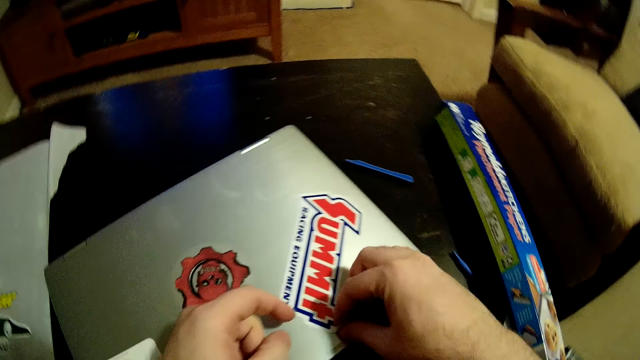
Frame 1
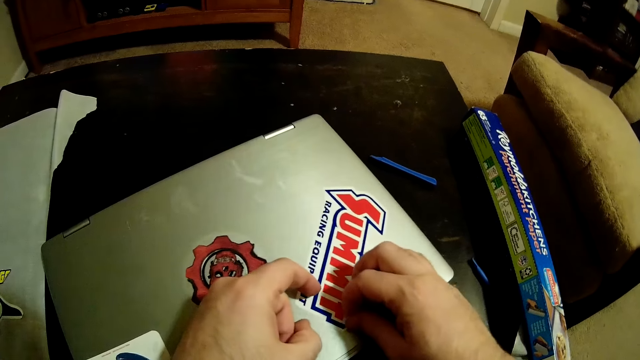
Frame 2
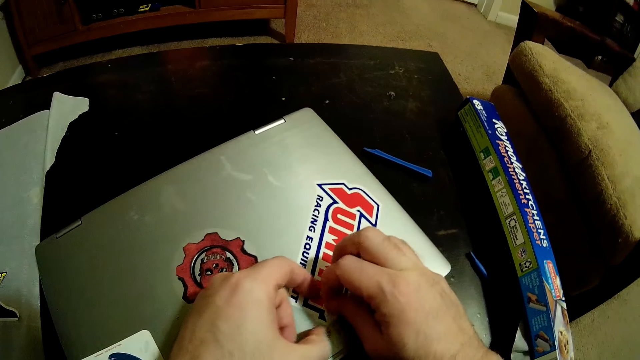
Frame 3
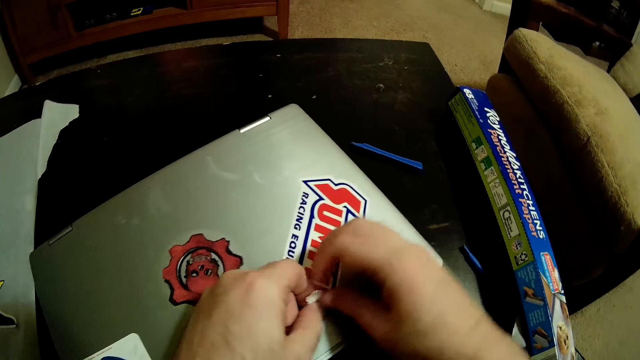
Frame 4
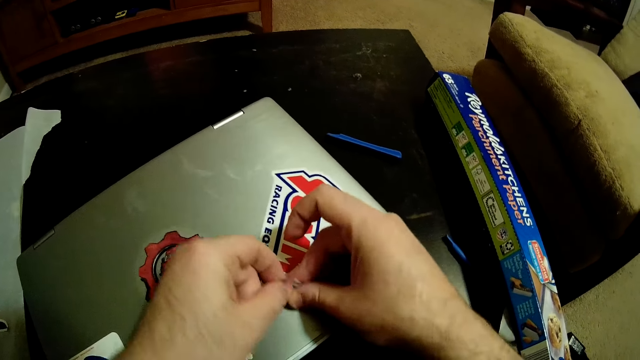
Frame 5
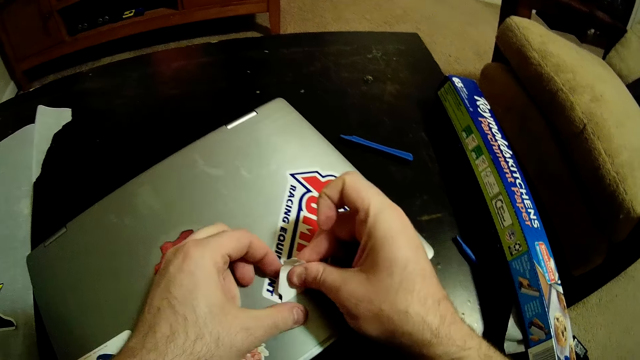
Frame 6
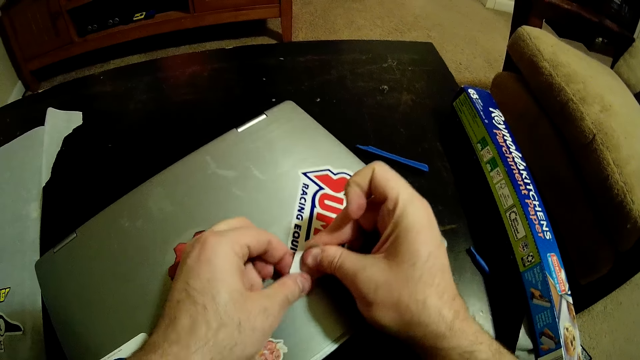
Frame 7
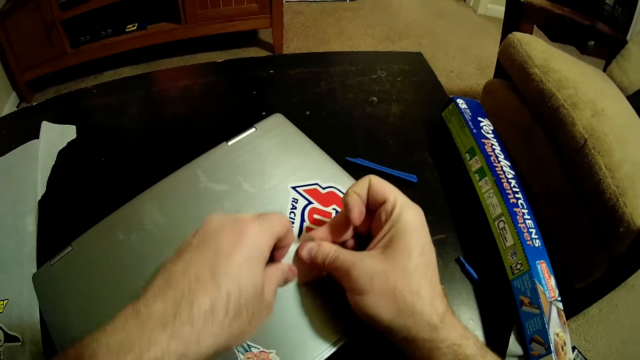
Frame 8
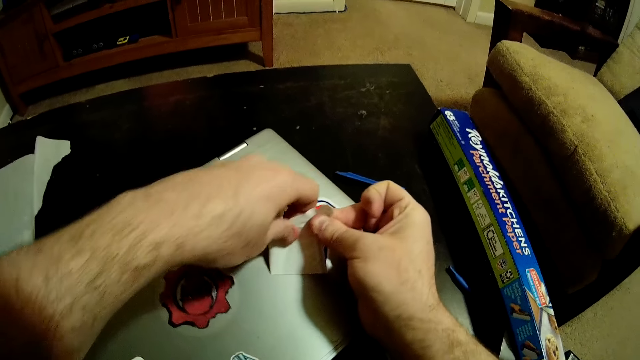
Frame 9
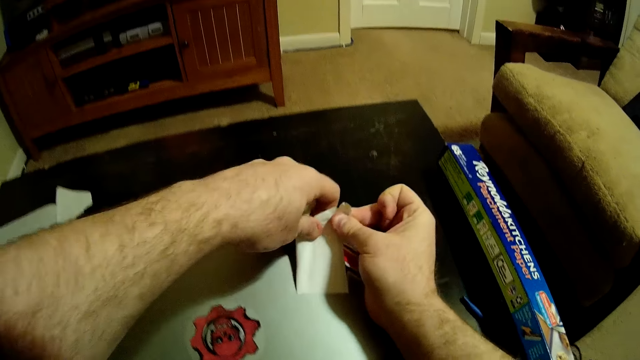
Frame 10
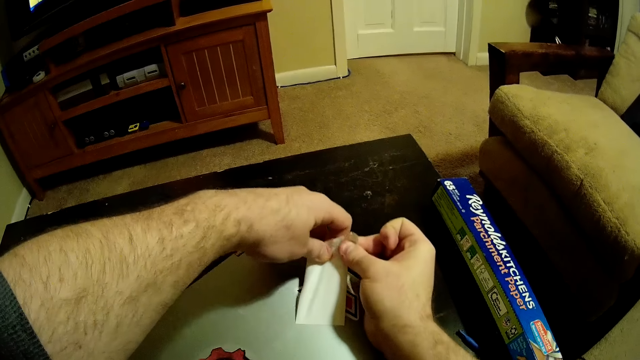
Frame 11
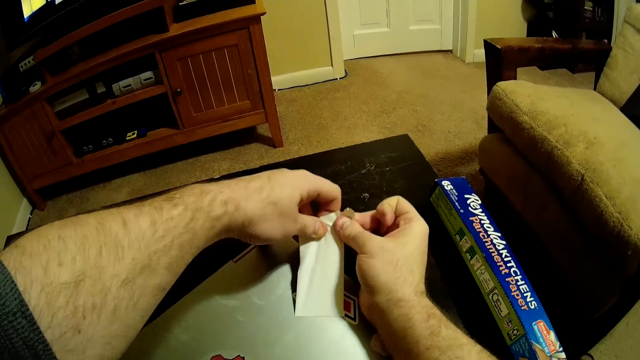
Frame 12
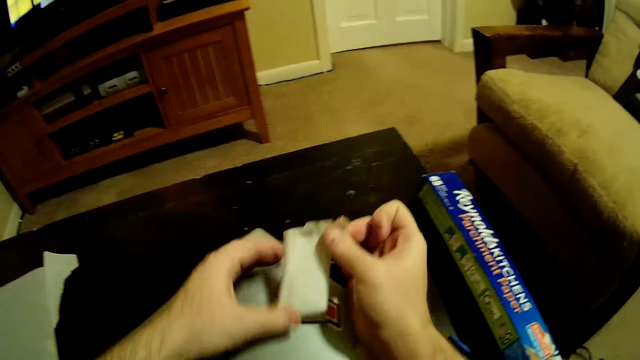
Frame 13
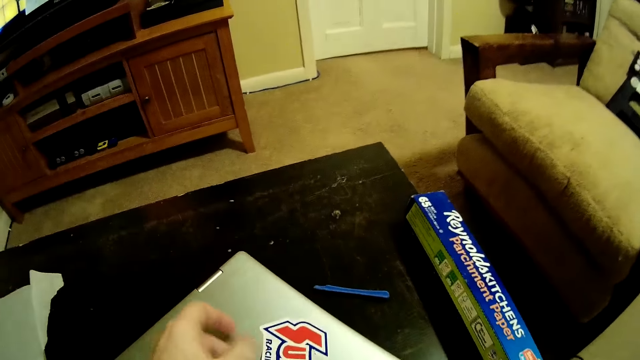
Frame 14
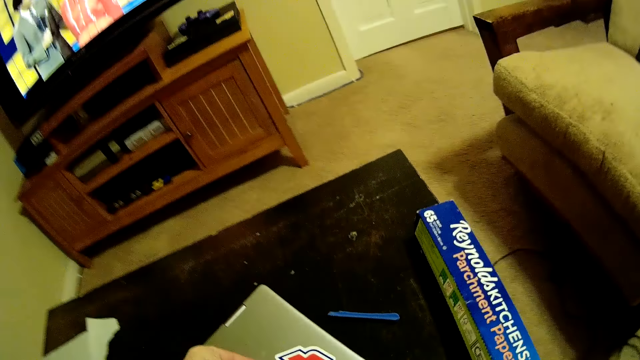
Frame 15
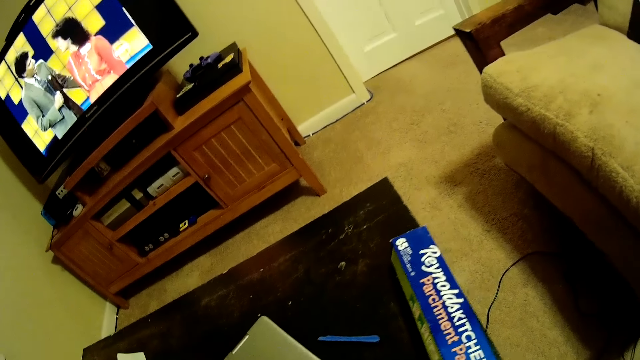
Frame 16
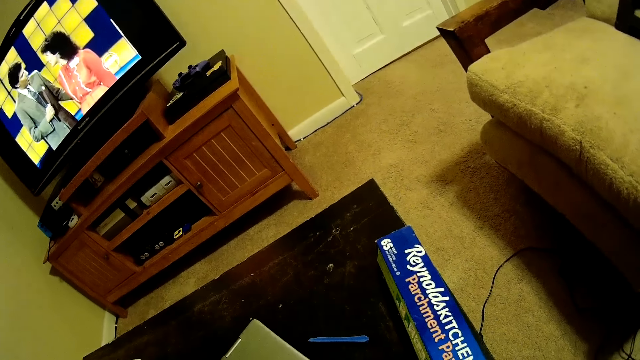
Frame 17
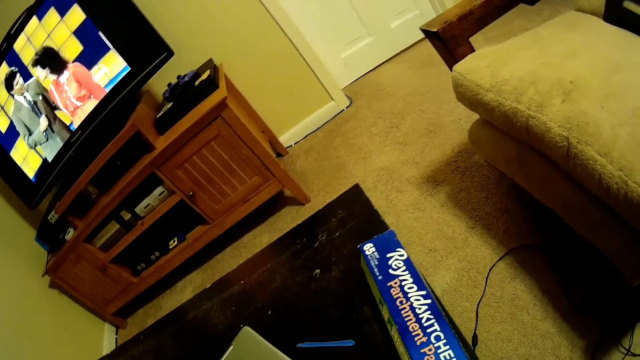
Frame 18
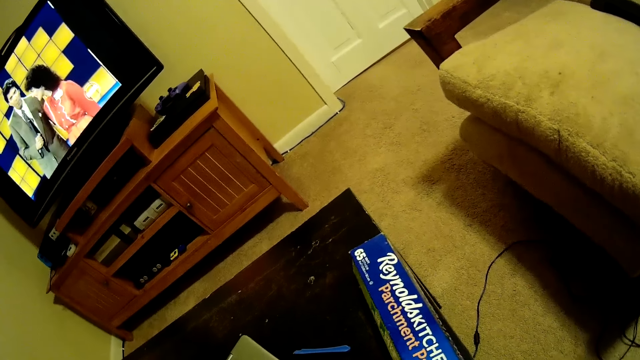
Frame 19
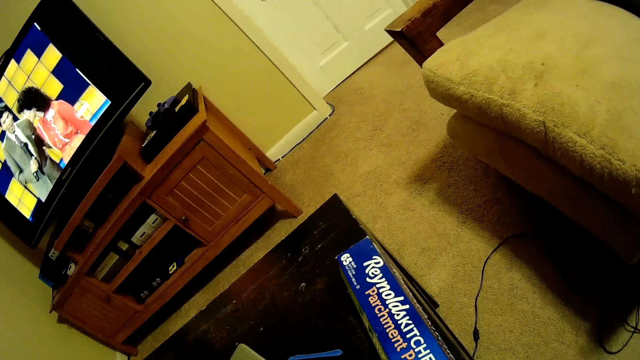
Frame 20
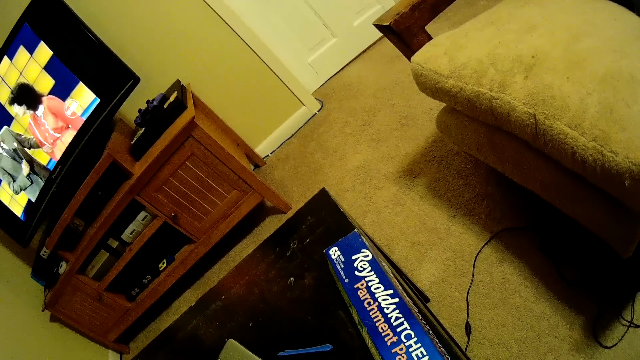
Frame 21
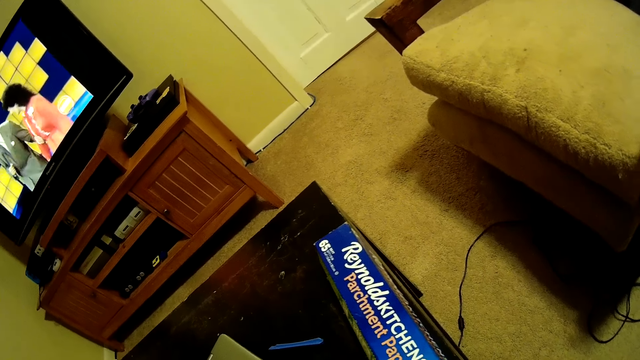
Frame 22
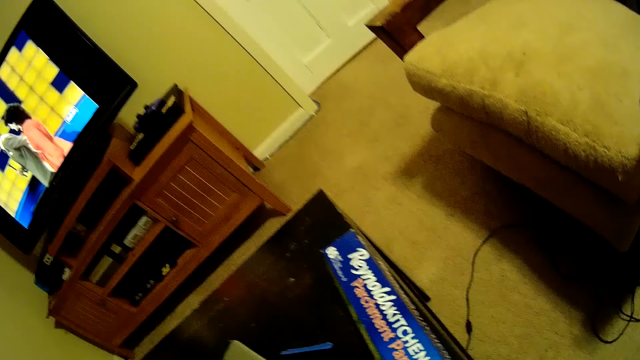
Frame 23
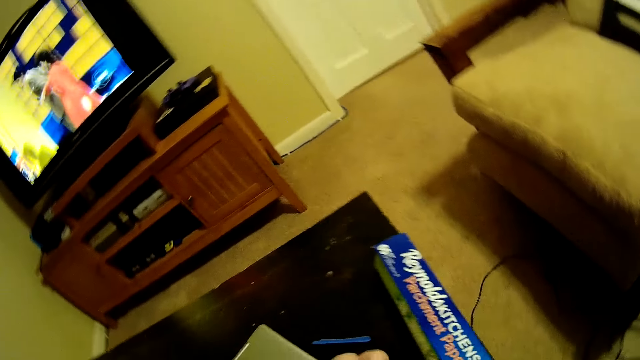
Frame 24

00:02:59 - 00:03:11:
The camera wearer peels the sticker on the laptop with his right hand. He peels the sticker on the laptop with both hands. He looks at the floor.

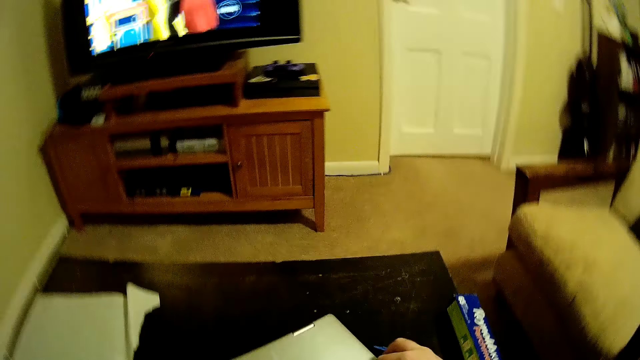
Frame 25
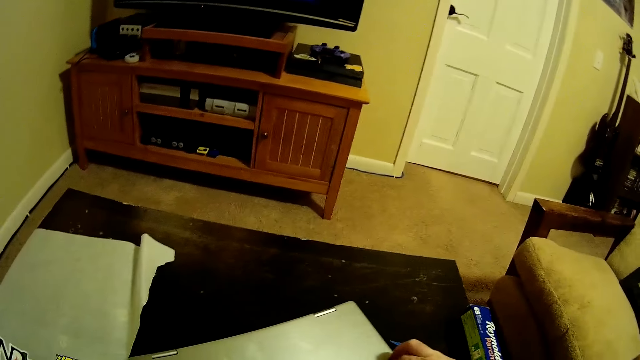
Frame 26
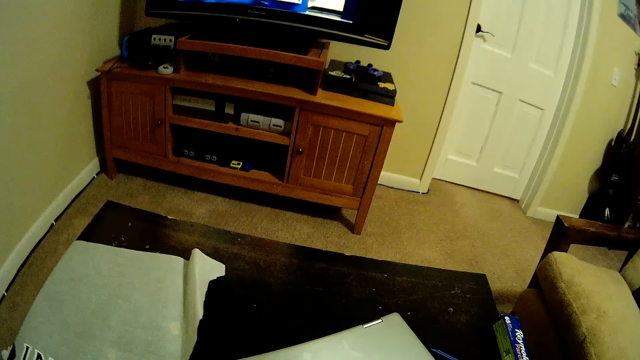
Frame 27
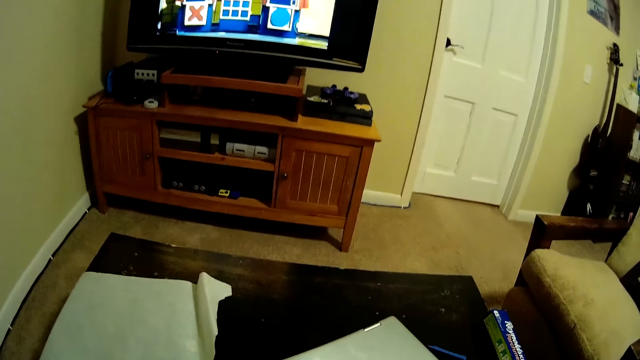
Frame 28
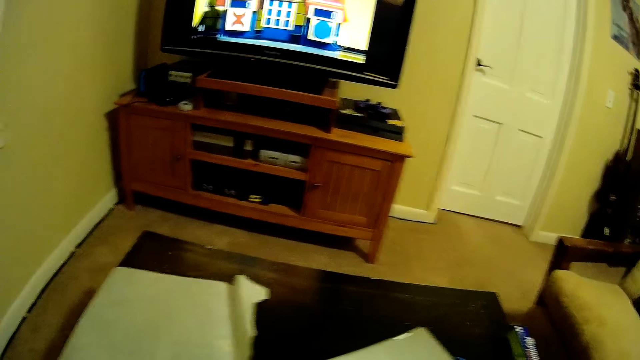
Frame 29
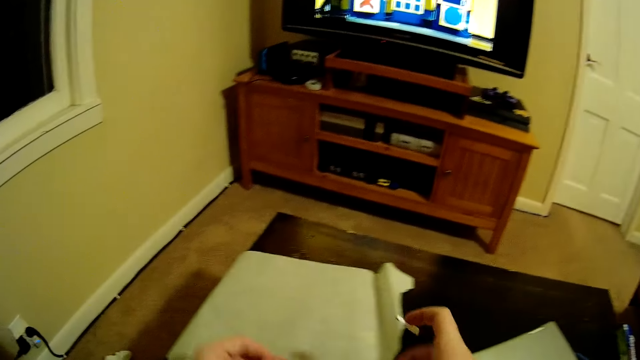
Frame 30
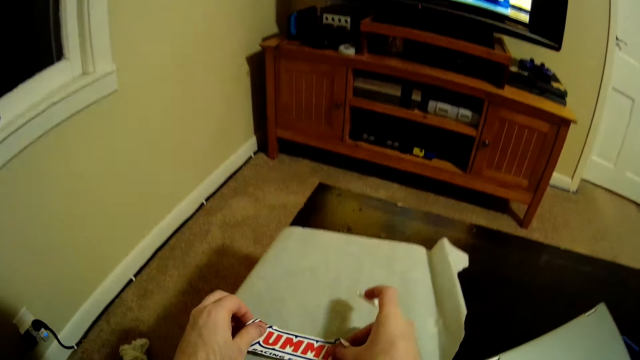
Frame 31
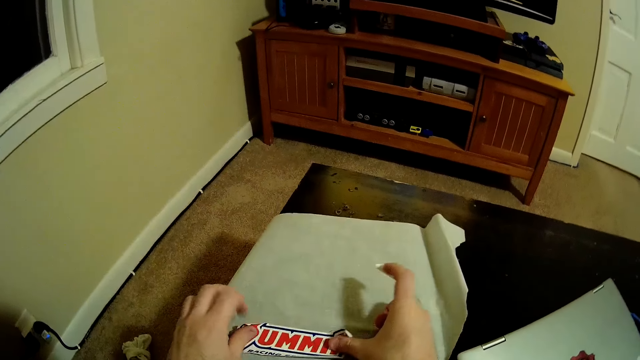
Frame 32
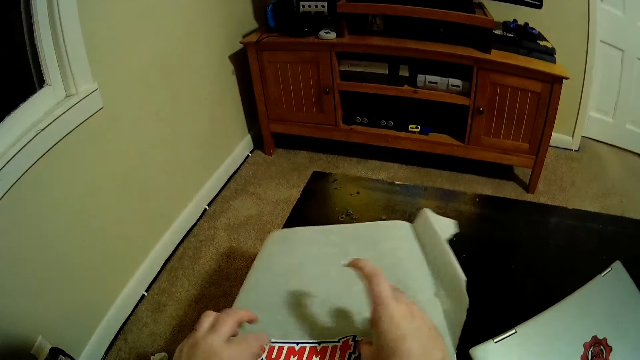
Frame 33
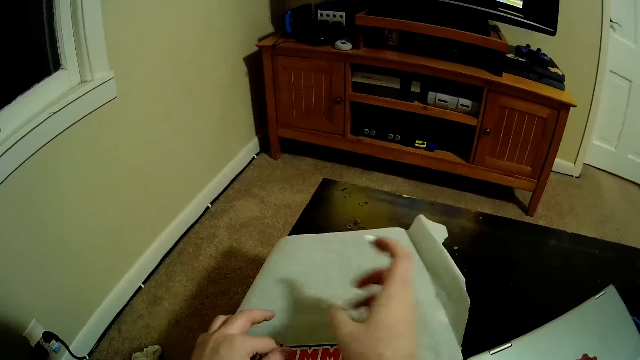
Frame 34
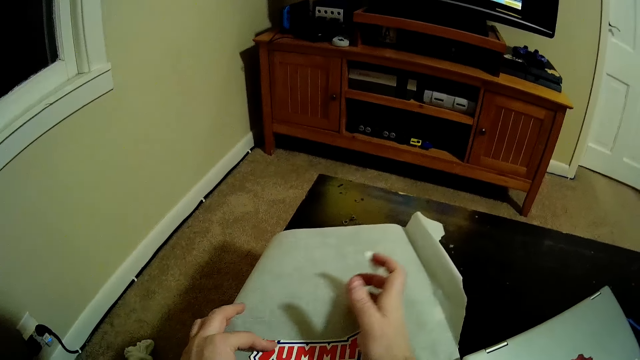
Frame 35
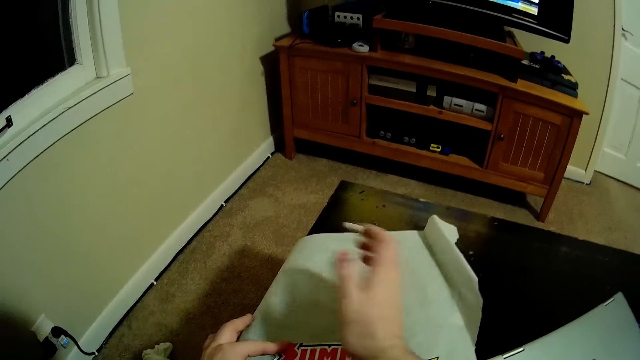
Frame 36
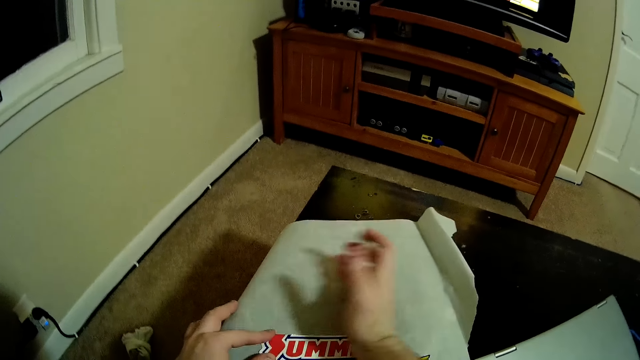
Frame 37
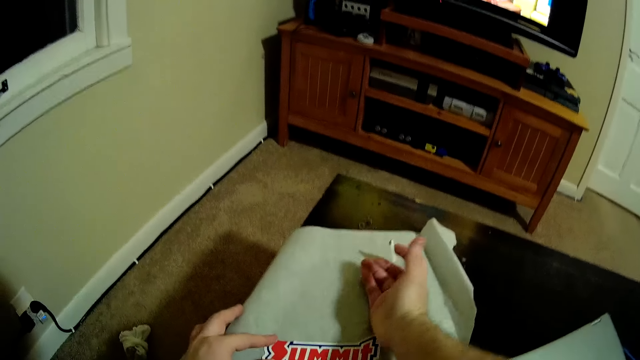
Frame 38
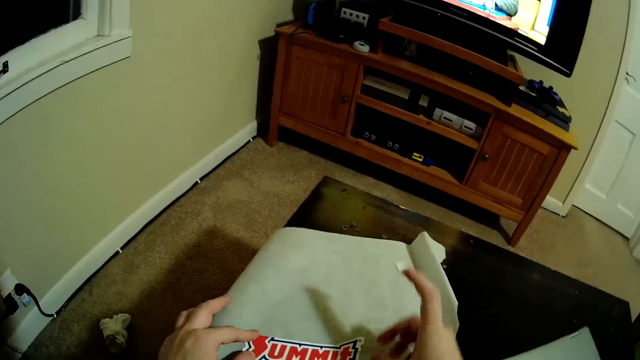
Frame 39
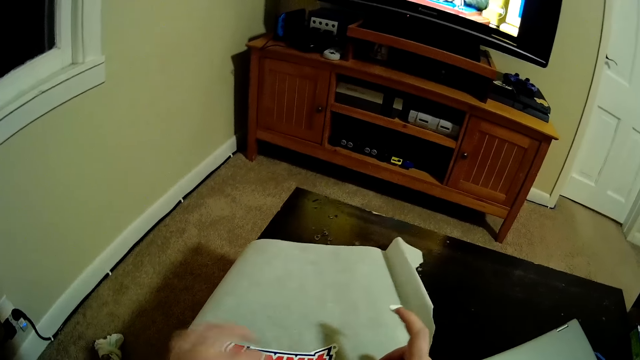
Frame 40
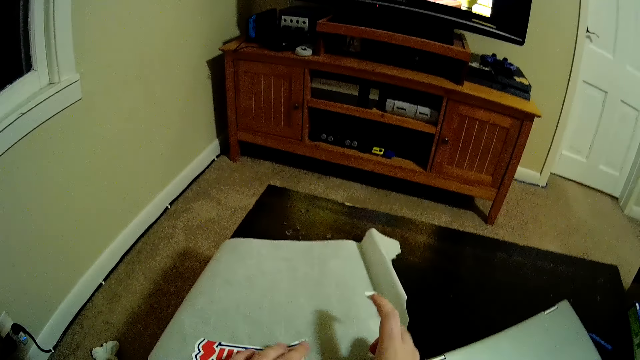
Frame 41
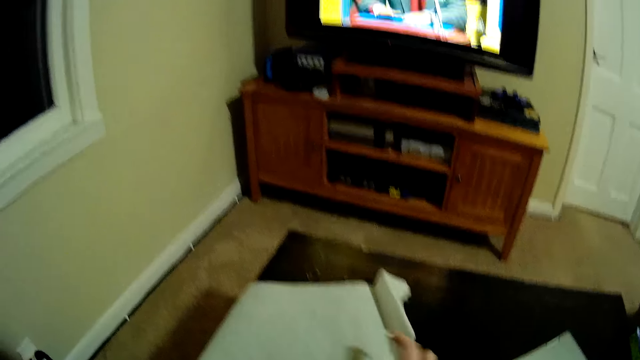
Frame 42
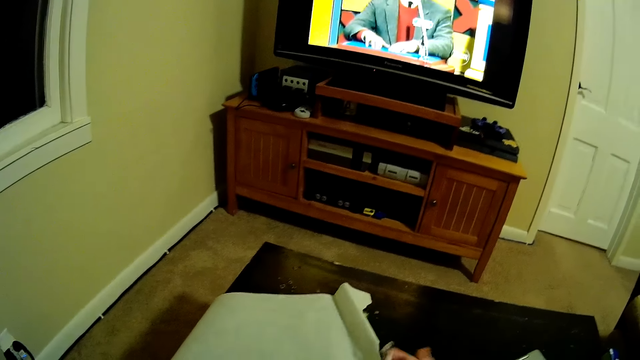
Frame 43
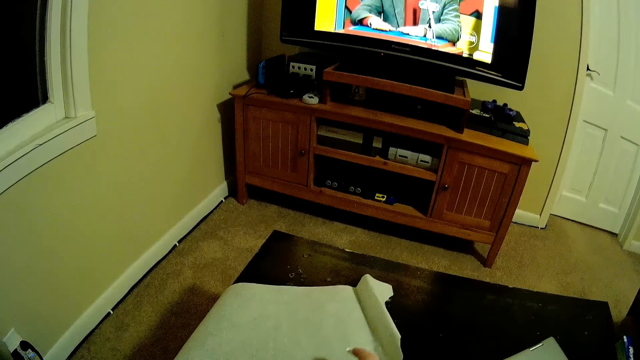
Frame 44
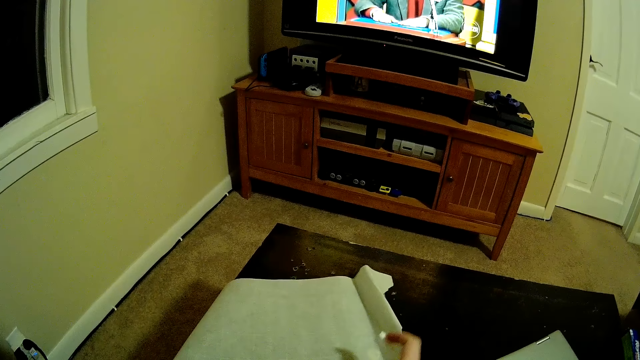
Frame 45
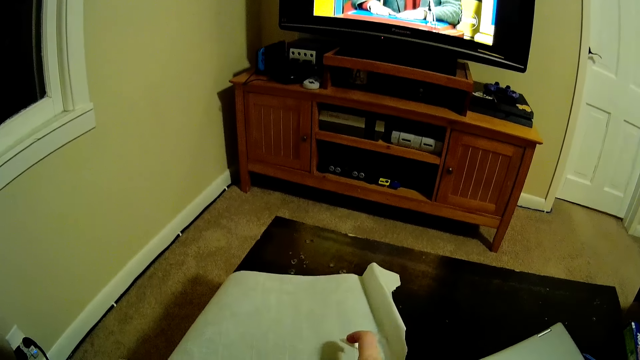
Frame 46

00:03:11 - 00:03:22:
The camera wearer places the sticker on the paper with both hands. They flatten the sticker on the paper.
